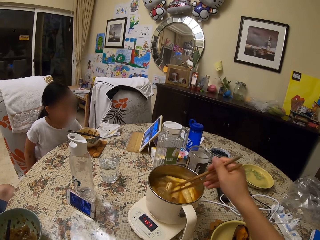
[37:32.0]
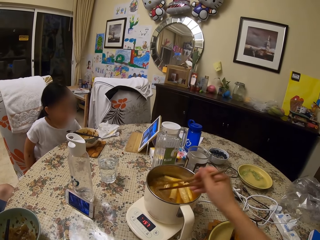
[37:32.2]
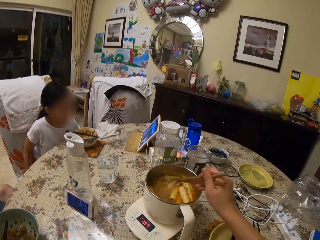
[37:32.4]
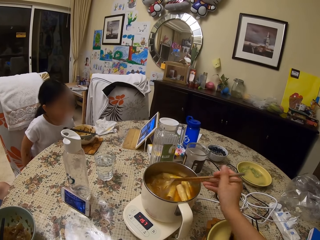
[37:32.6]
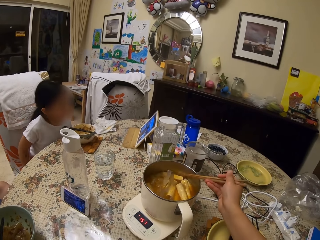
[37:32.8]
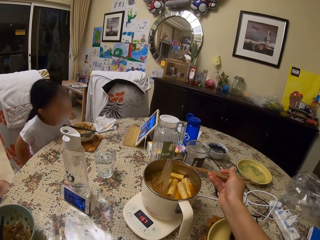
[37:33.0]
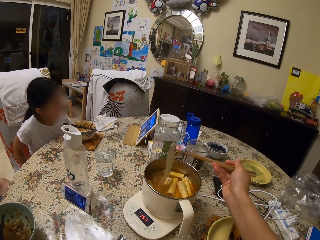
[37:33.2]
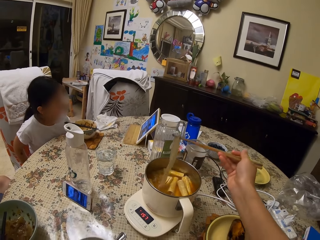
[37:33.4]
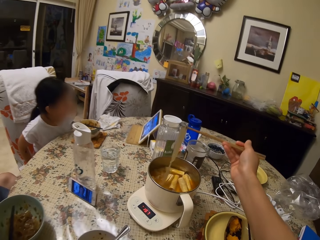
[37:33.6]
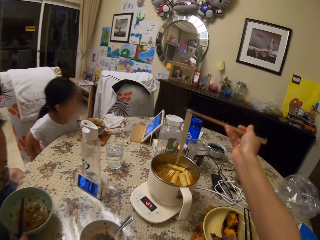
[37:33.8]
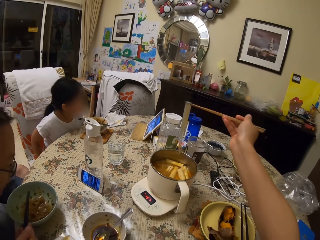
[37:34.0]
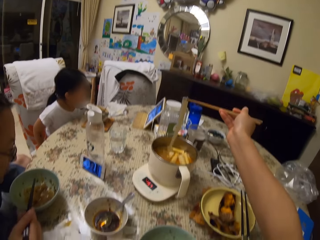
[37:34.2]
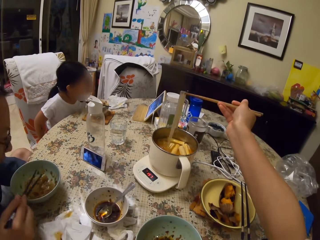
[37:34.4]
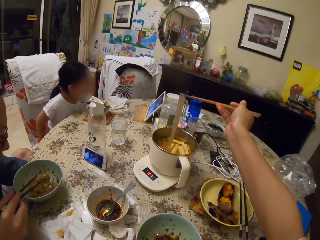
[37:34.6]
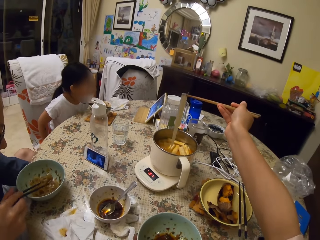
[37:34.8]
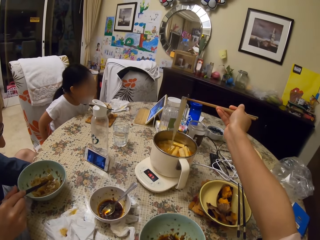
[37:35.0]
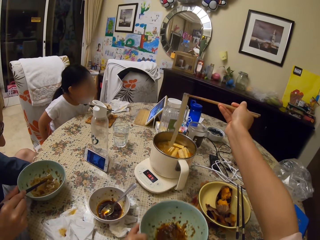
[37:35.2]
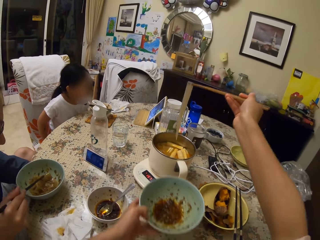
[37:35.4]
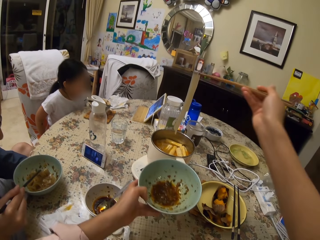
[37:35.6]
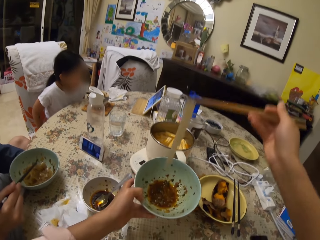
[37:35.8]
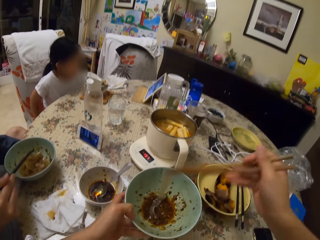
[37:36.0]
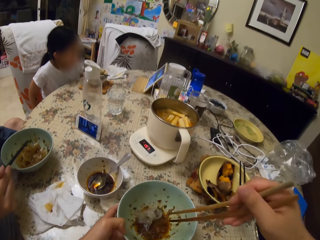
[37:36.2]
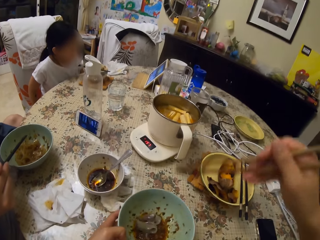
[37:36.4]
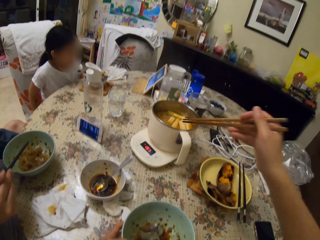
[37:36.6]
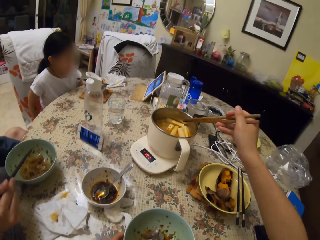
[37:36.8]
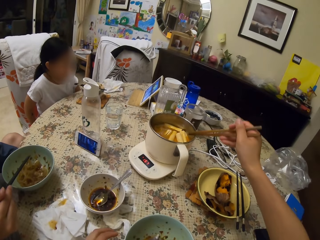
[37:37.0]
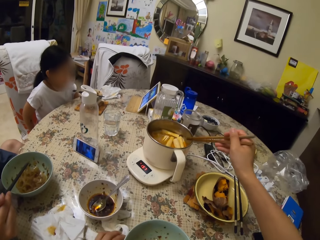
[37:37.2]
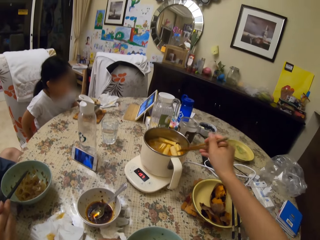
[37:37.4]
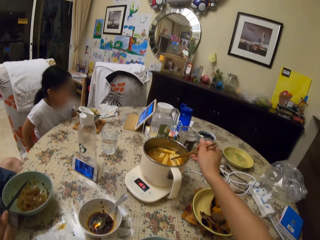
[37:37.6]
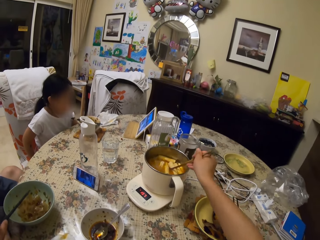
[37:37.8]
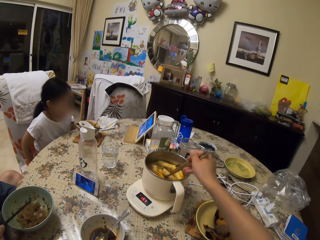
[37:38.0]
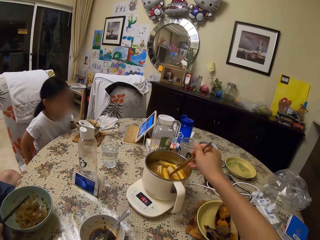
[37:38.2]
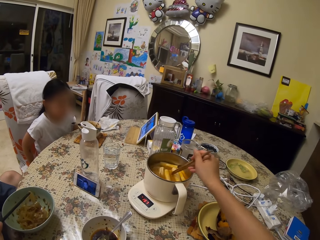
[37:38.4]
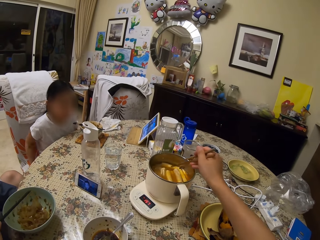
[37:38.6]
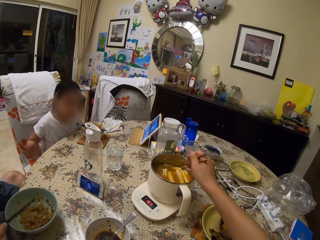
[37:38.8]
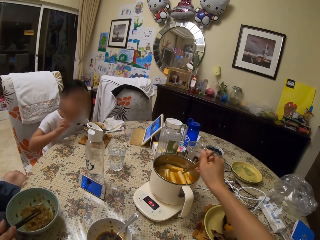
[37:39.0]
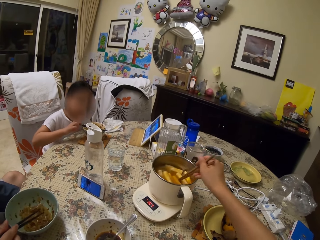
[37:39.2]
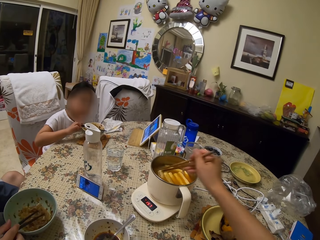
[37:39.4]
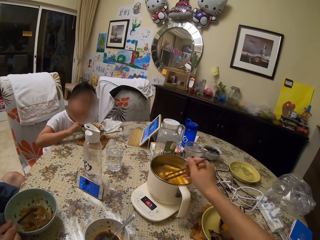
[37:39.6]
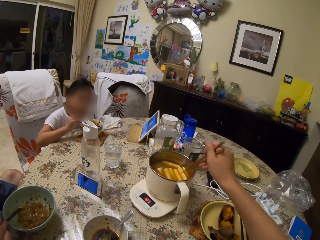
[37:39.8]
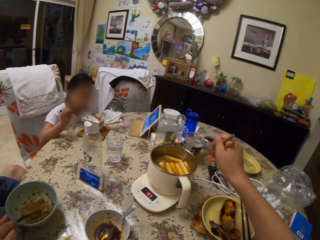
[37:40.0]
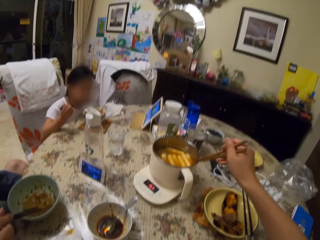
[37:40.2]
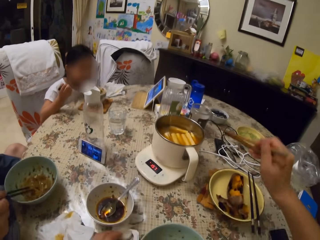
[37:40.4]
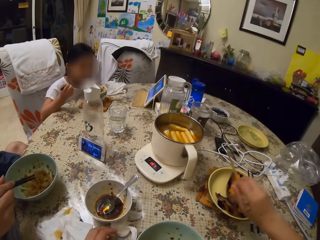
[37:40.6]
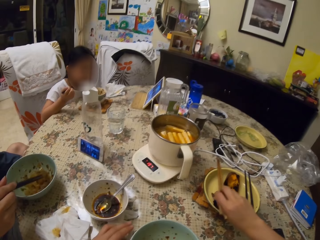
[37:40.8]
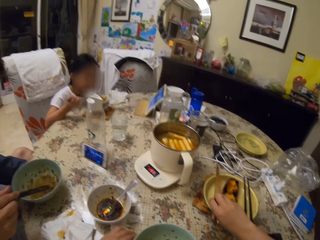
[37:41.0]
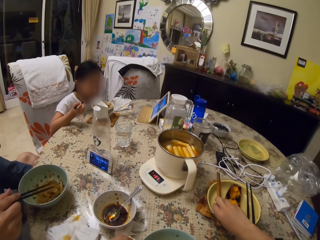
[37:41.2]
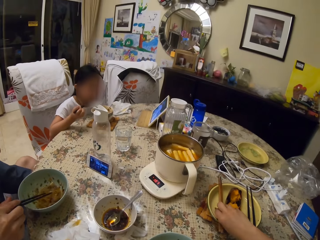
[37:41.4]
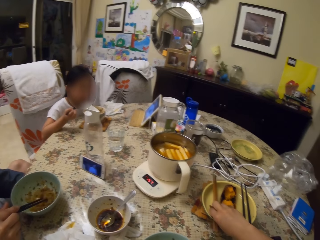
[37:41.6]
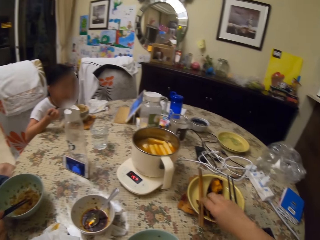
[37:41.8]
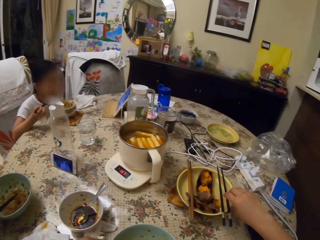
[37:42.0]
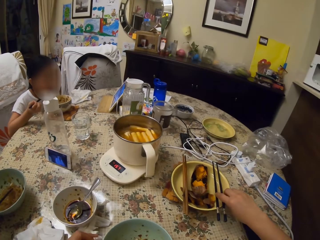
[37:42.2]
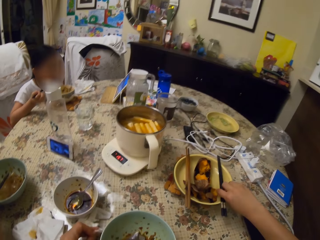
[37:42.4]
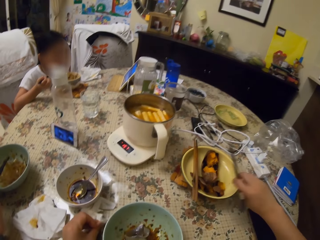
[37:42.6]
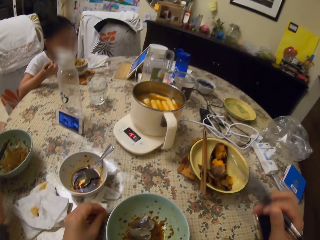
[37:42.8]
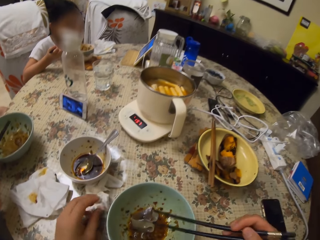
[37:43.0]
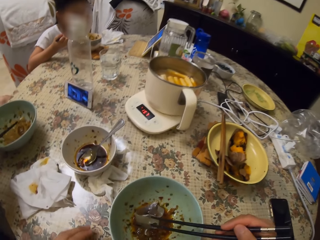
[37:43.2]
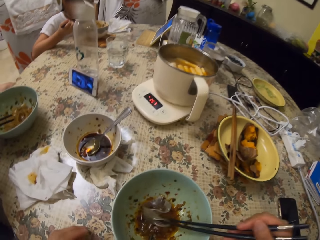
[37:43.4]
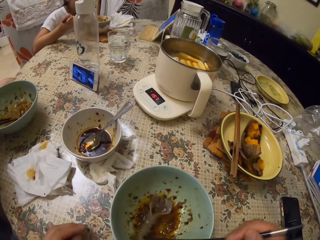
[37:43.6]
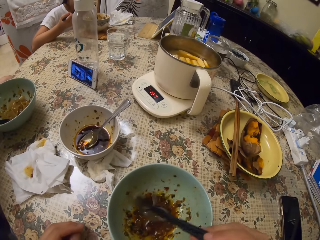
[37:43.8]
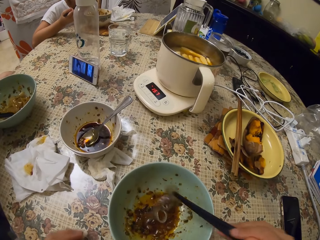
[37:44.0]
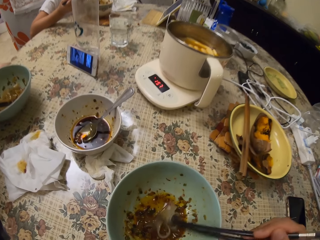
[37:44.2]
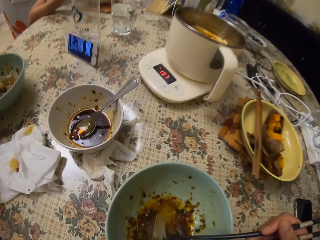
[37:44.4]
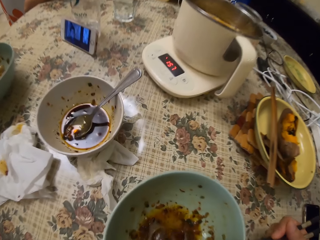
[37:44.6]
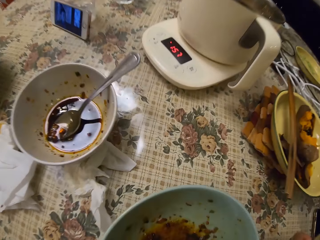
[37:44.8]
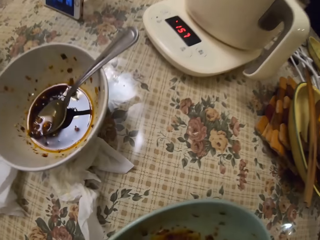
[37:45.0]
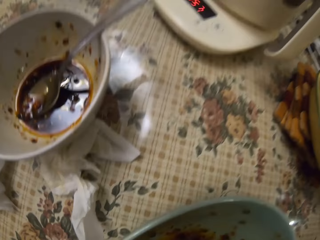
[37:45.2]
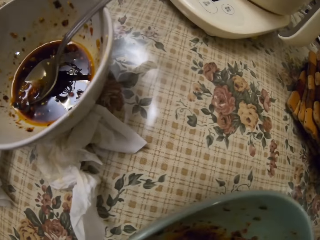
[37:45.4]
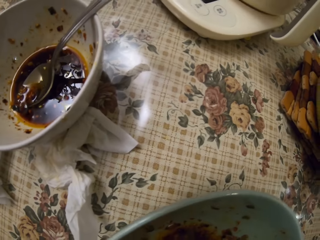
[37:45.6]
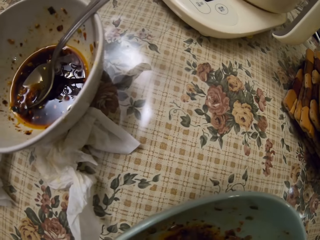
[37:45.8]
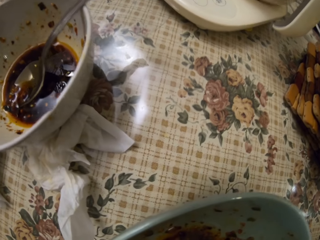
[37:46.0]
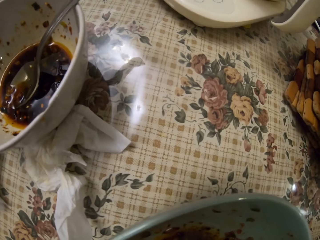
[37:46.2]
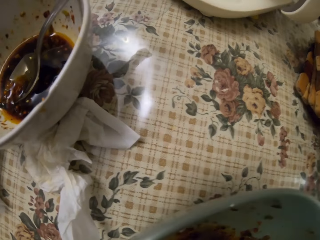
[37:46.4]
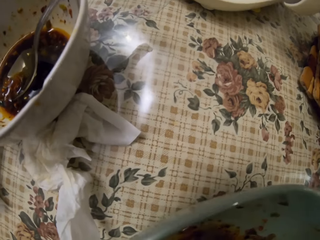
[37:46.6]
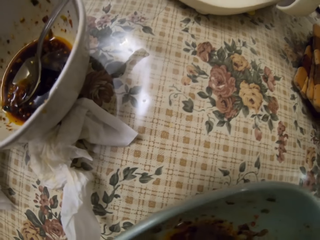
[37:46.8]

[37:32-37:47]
The camera wearer serves food in her plate from the plate with chopsticks. A man eats food from his plate with chopsticks. The camera wearer stirs food in the pot with the chopsticks. A girl picks chopsticks from her plate. The camera wearer shakes the chopsticks on the plate and drops the chopsticks on the plate on the table. The girl eats from her plate with the chopsticks. The camera wearer picks her eating chopsticks from the plate on the table. She eats food from her plate with the chopsticks.

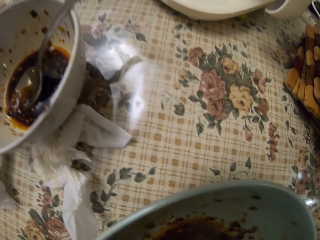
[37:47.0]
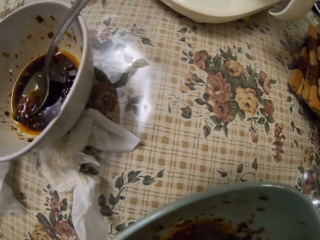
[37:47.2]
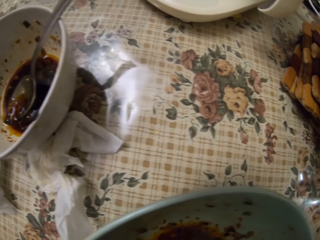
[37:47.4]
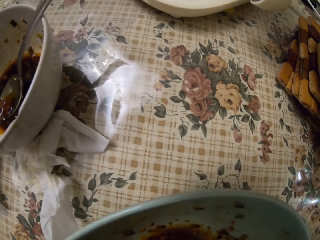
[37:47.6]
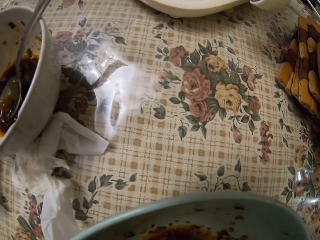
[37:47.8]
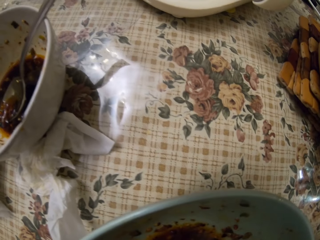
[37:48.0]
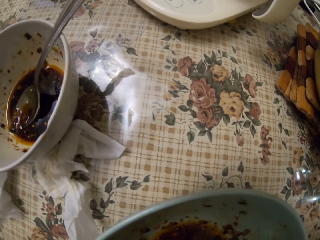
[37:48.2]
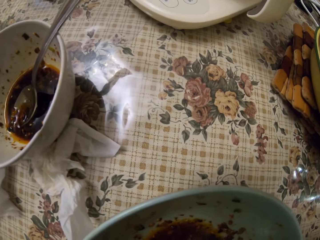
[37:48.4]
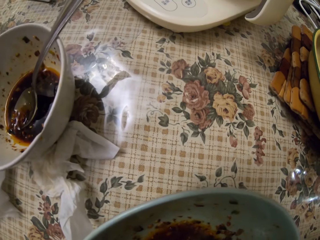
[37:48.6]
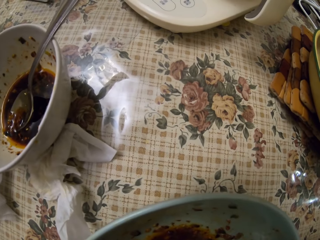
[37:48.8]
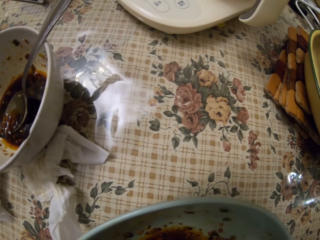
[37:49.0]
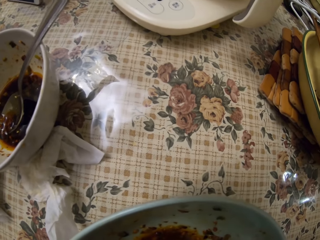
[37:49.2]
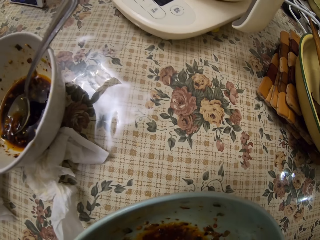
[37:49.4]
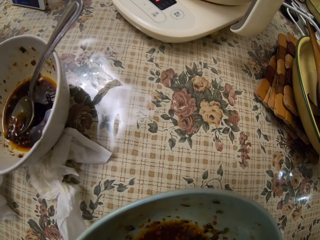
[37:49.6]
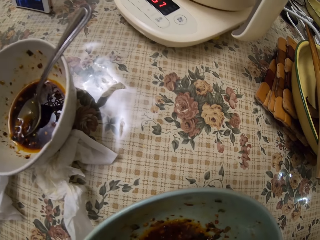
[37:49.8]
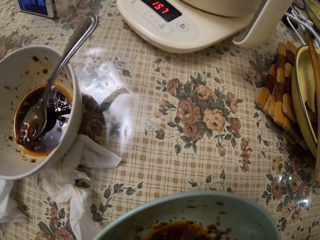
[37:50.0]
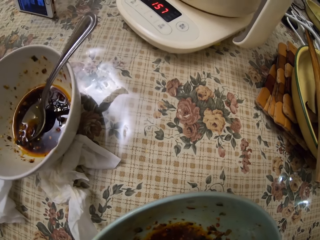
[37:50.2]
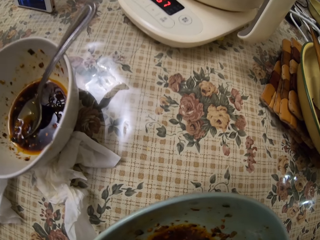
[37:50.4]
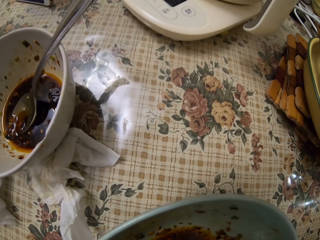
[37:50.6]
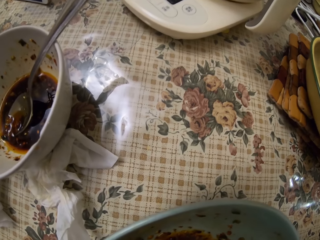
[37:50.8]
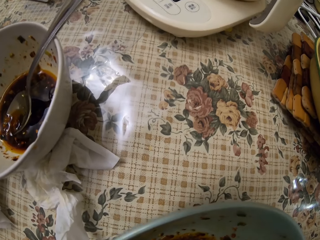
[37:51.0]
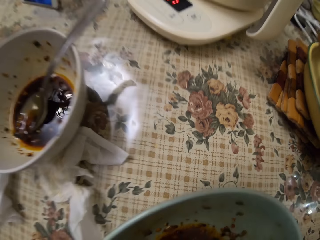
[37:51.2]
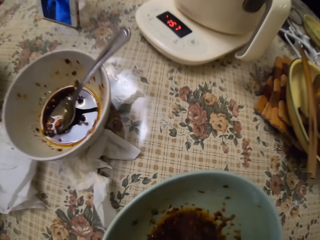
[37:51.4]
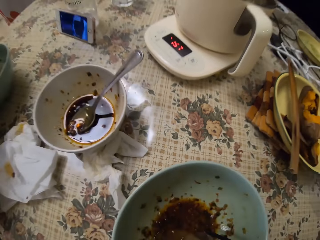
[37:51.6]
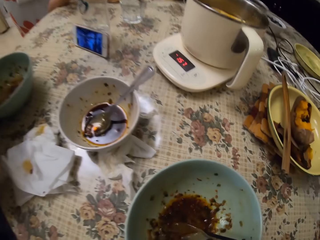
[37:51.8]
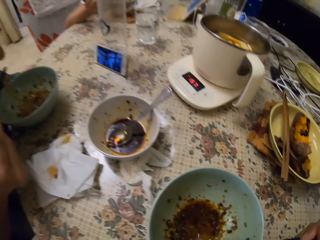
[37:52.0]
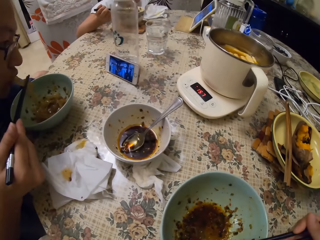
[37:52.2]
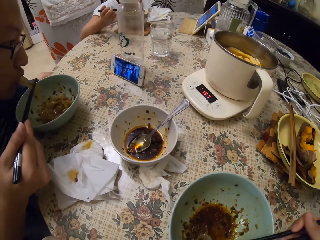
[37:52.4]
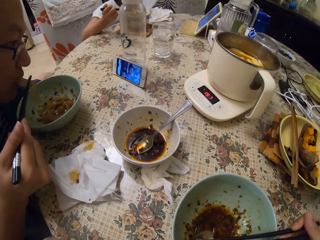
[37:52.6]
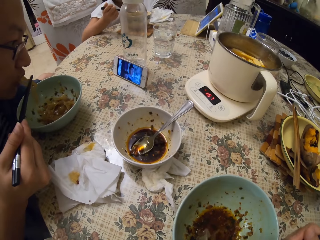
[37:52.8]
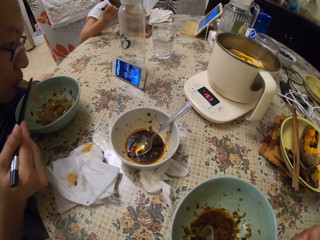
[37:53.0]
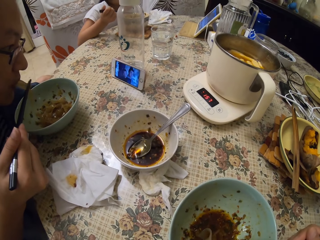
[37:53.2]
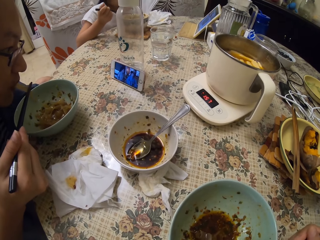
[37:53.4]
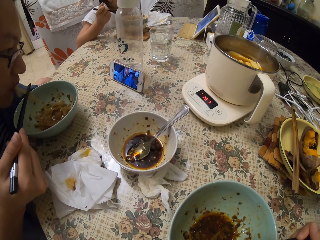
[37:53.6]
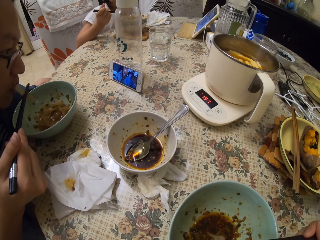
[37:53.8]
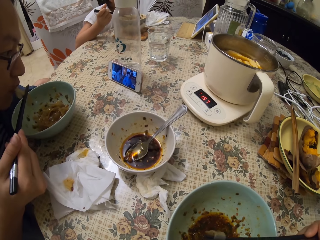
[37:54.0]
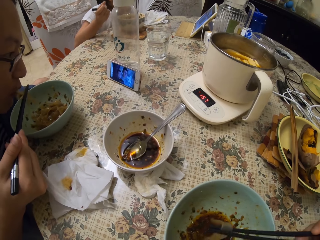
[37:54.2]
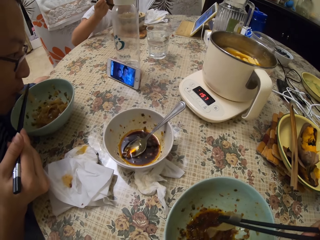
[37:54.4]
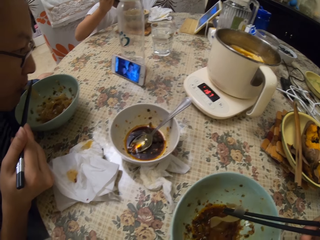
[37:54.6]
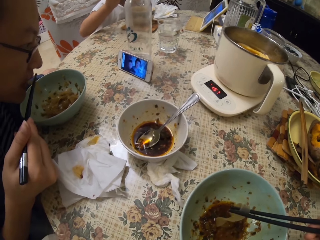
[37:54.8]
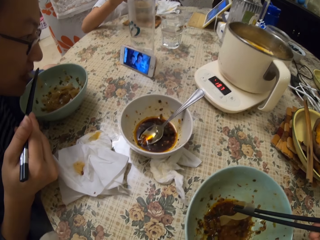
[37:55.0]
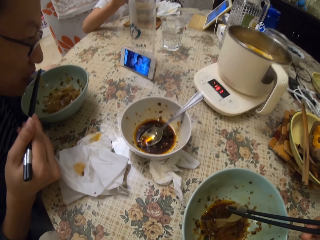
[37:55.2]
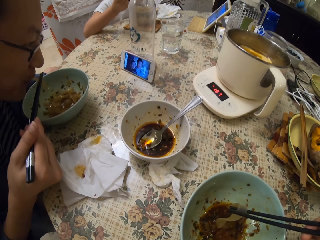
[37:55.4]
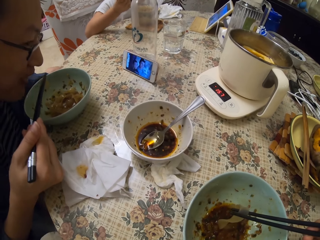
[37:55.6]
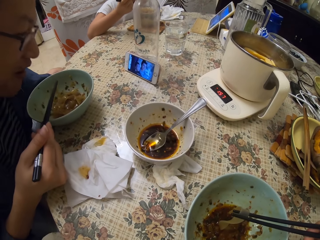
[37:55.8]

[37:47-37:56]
A man eats food from his plate with chopsticks.
